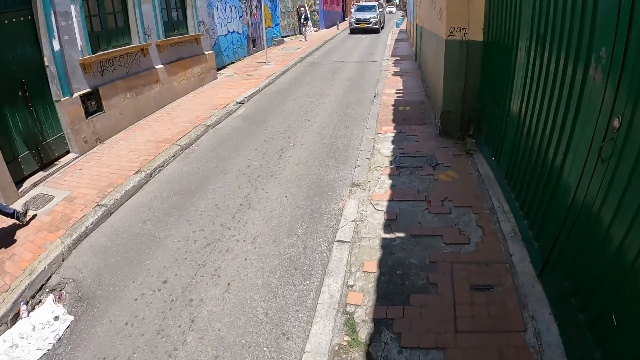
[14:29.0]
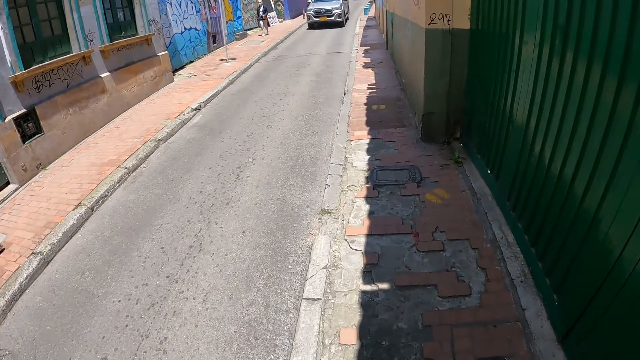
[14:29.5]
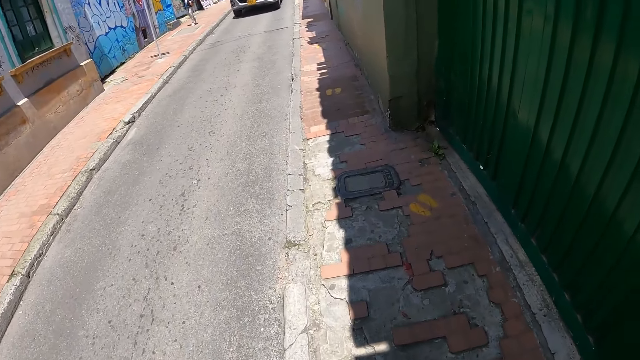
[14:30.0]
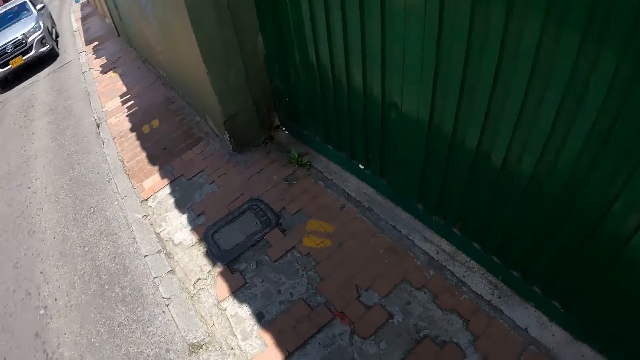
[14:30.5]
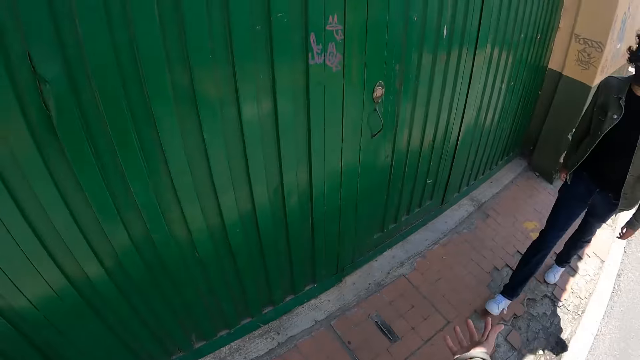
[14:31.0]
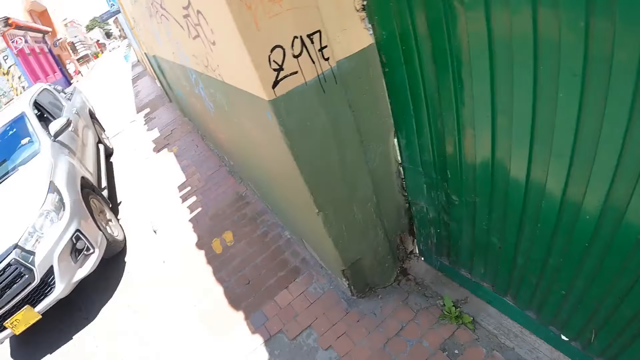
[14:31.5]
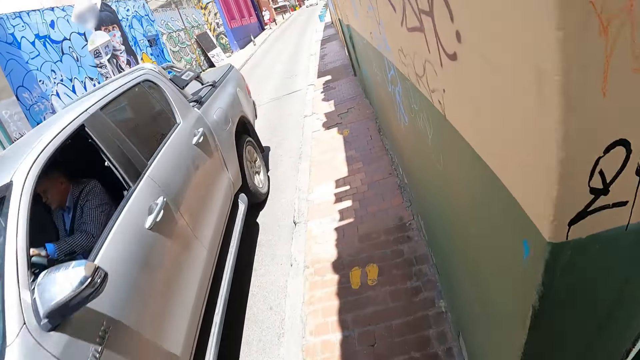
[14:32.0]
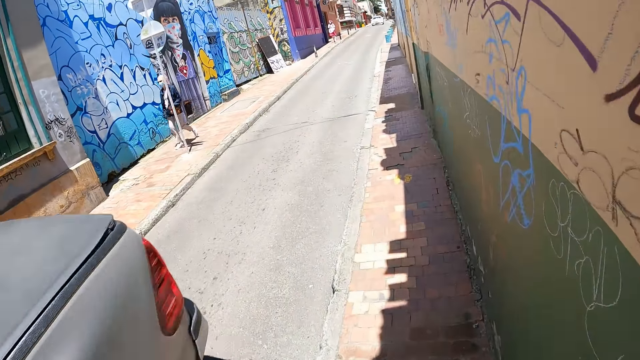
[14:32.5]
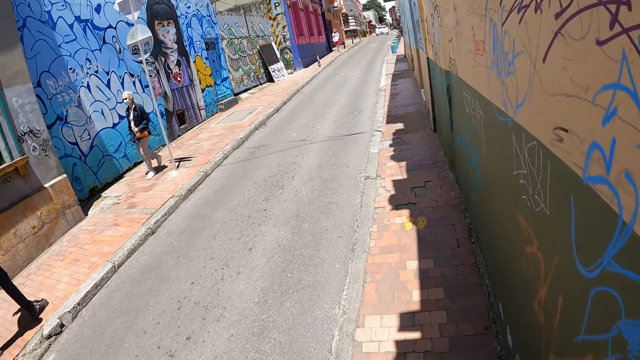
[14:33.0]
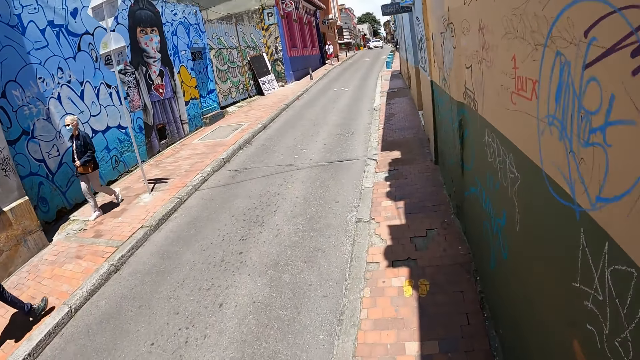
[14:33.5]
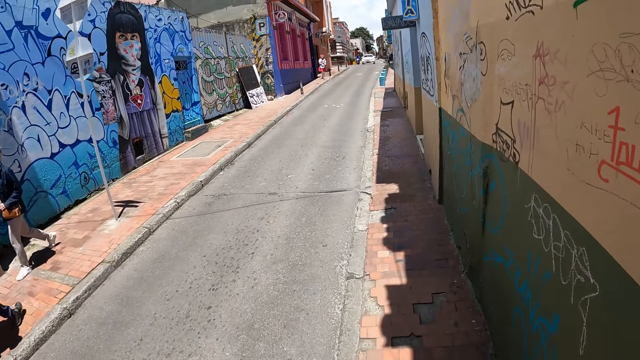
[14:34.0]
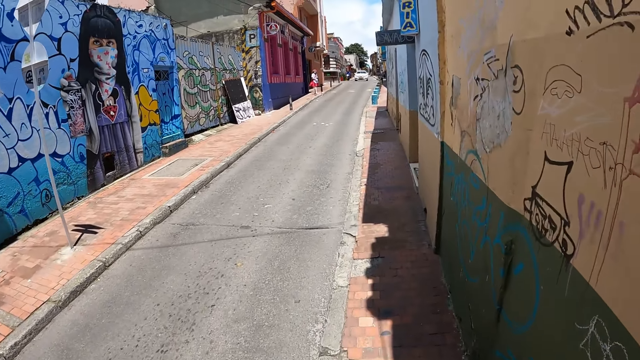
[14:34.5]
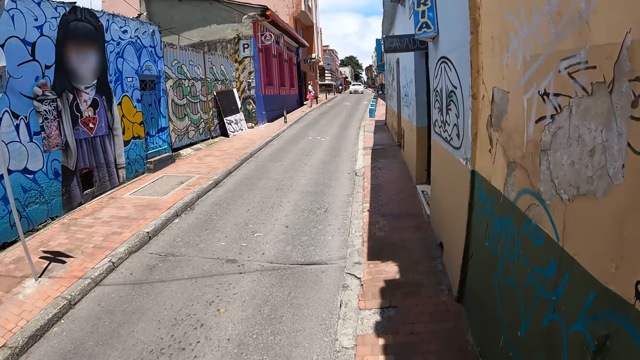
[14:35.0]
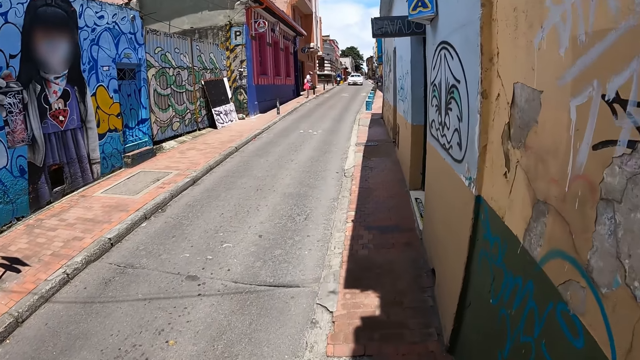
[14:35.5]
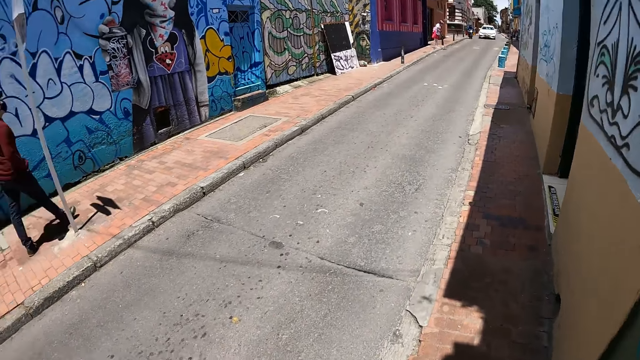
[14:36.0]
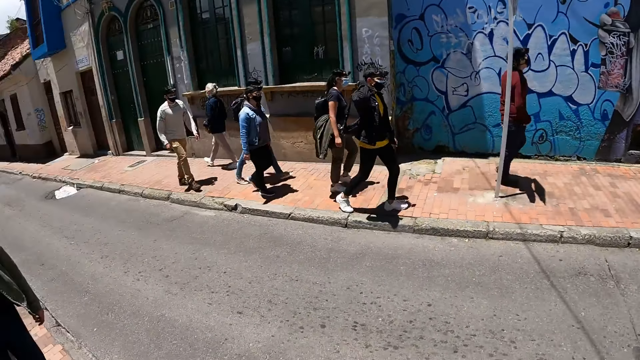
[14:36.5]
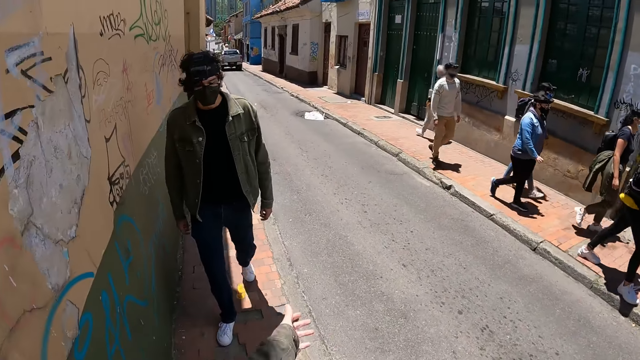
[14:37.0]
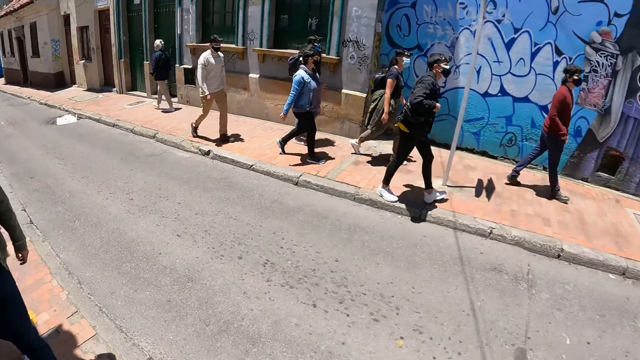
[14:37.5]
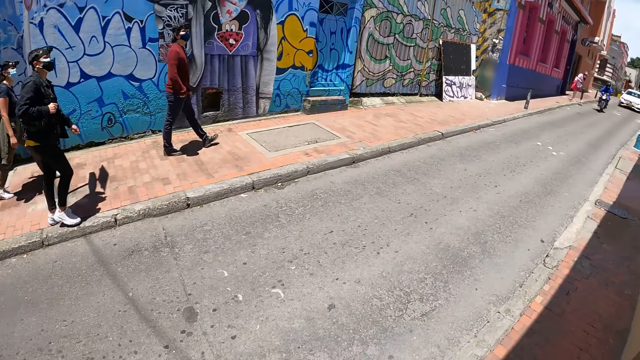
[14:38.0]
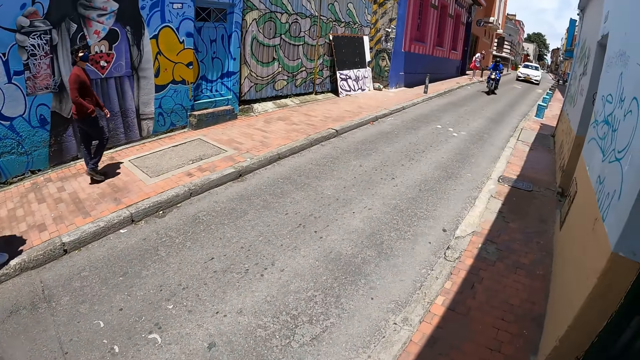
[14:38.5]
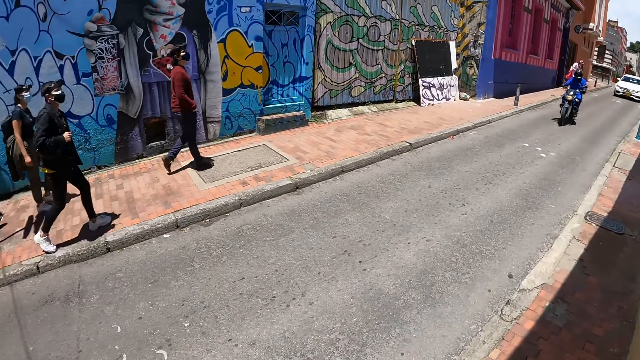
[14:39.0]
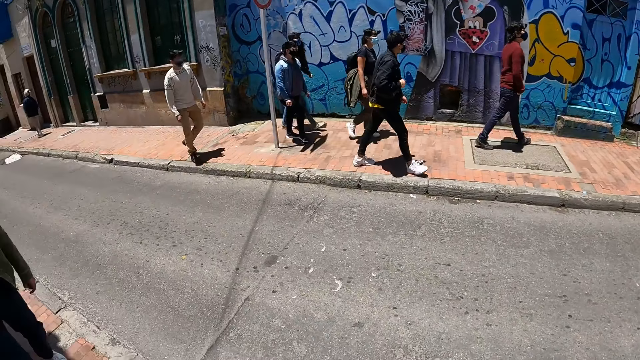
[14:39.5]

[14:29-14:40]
The camera wearer walks along the road. They look around. They converse with the man.

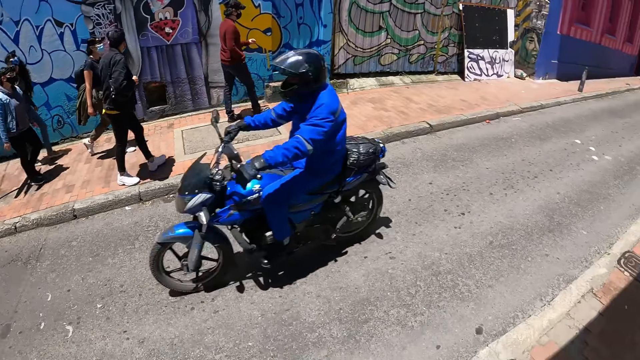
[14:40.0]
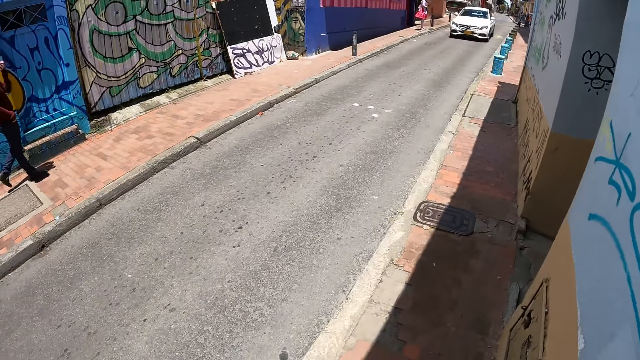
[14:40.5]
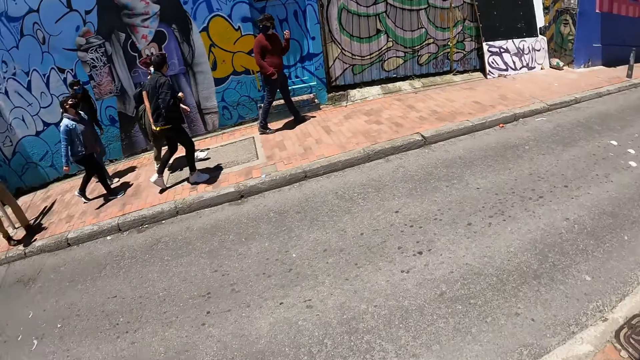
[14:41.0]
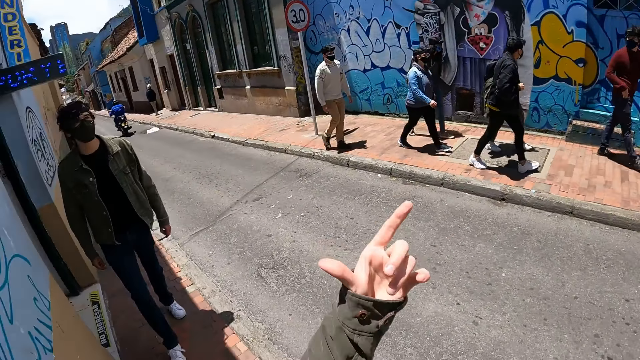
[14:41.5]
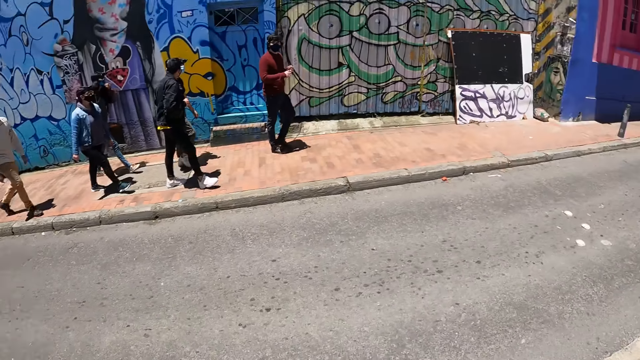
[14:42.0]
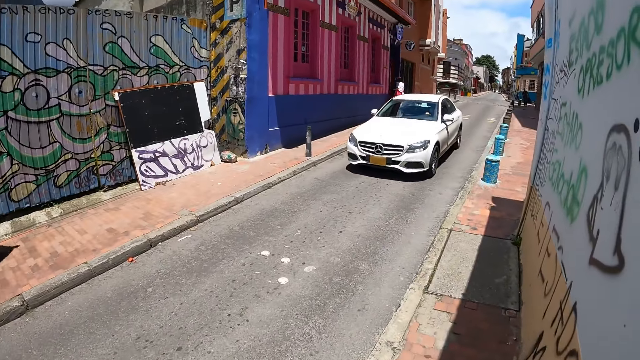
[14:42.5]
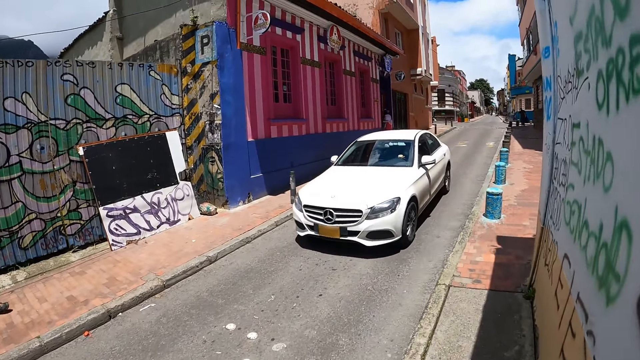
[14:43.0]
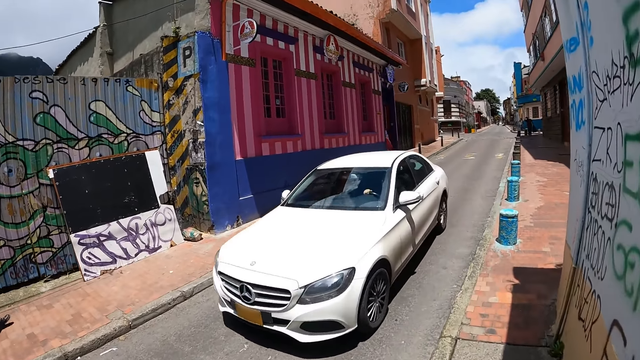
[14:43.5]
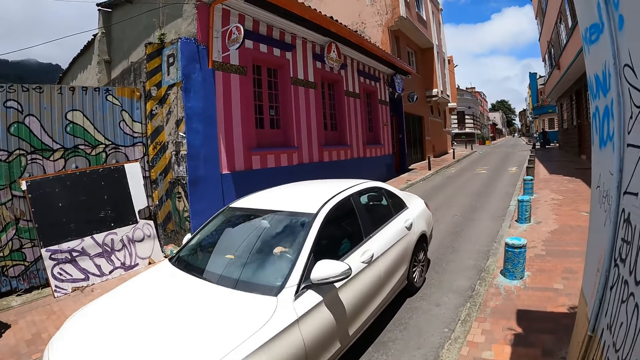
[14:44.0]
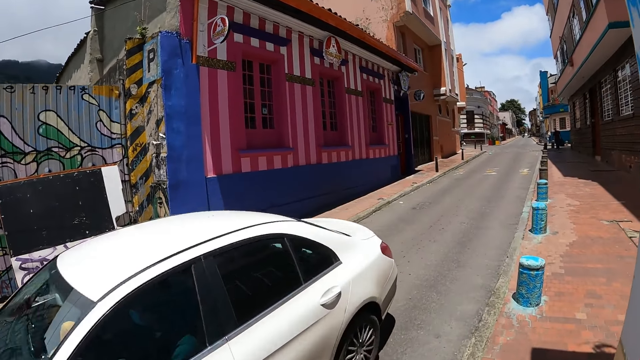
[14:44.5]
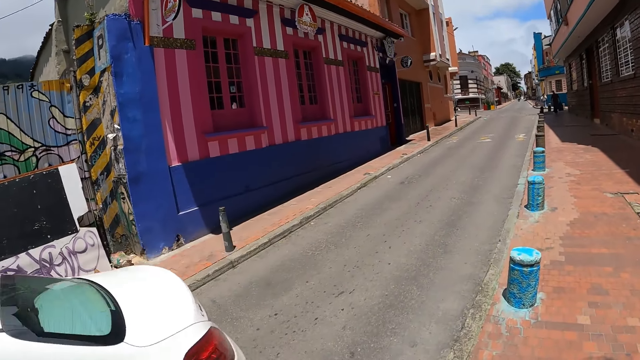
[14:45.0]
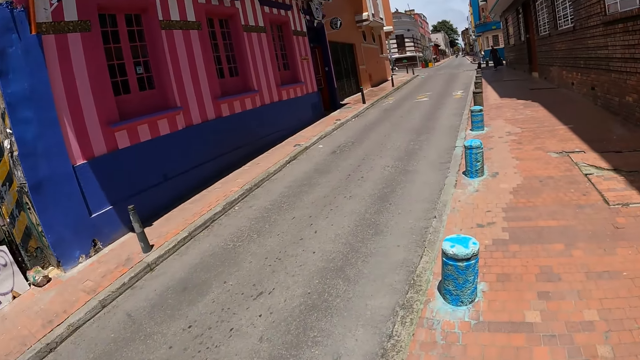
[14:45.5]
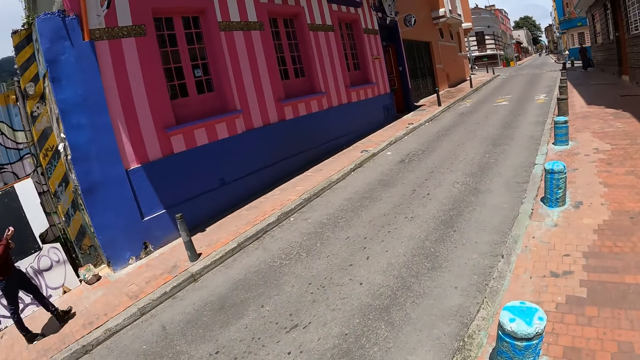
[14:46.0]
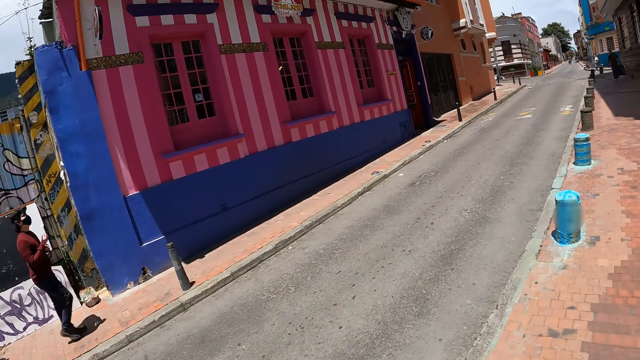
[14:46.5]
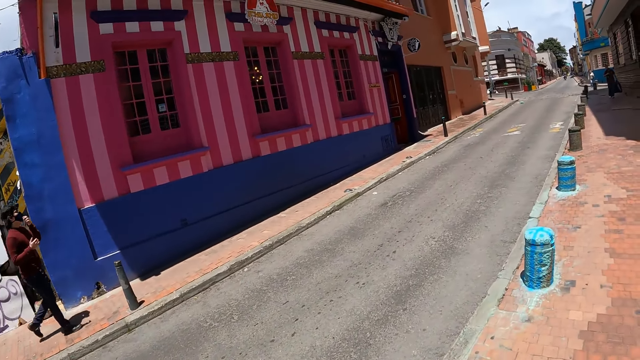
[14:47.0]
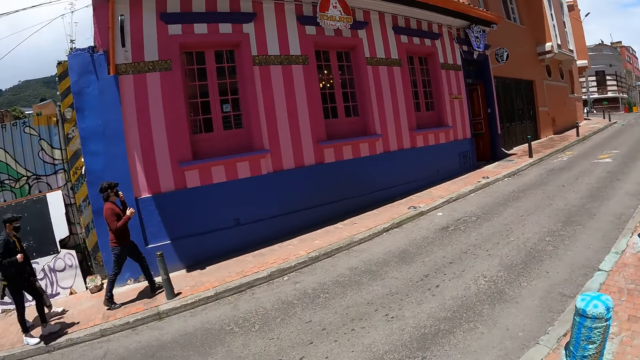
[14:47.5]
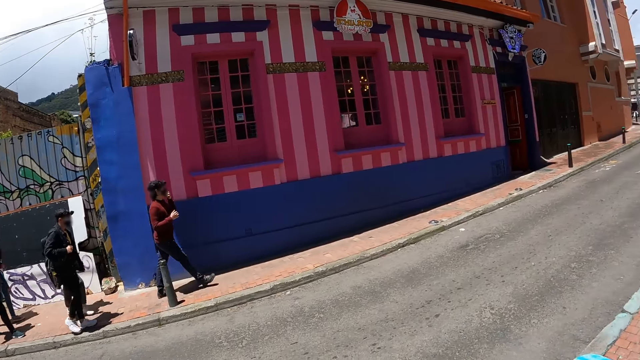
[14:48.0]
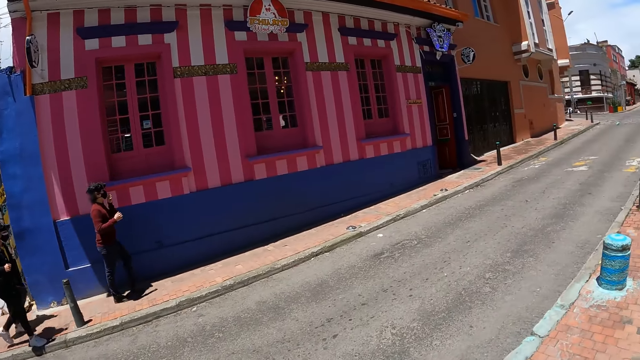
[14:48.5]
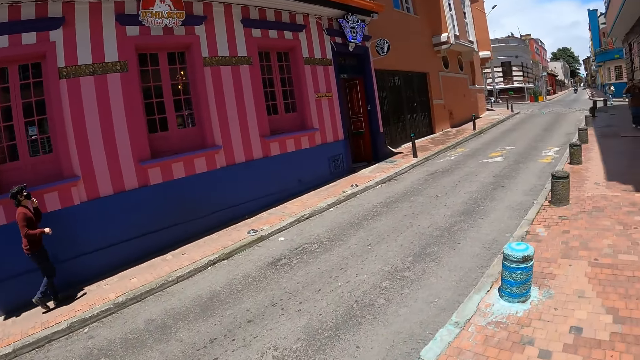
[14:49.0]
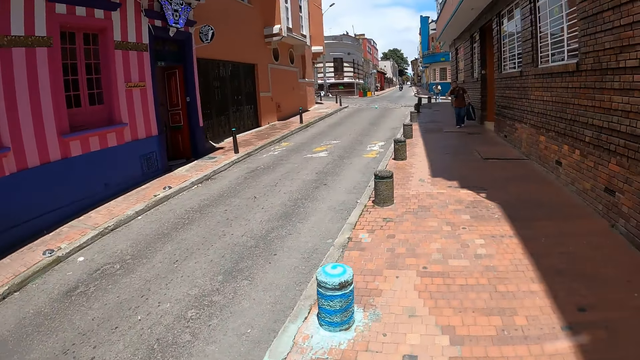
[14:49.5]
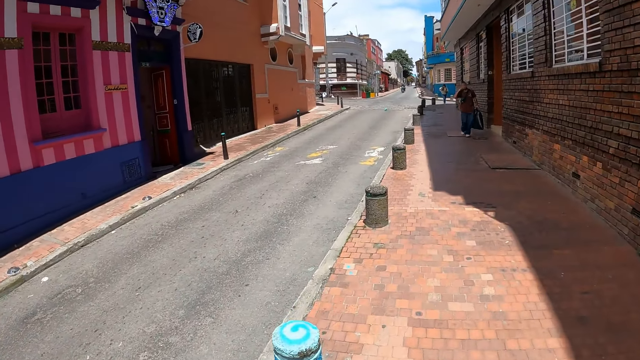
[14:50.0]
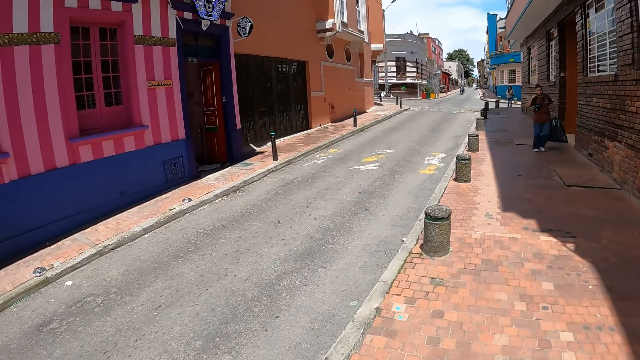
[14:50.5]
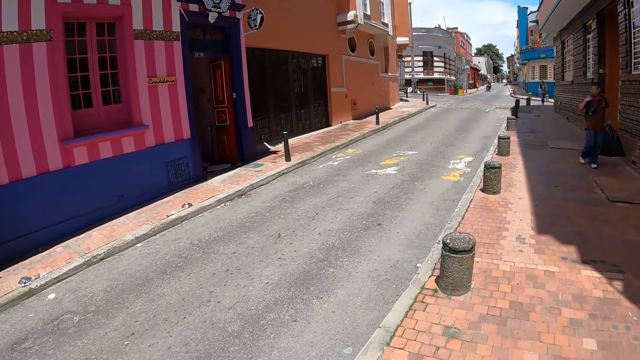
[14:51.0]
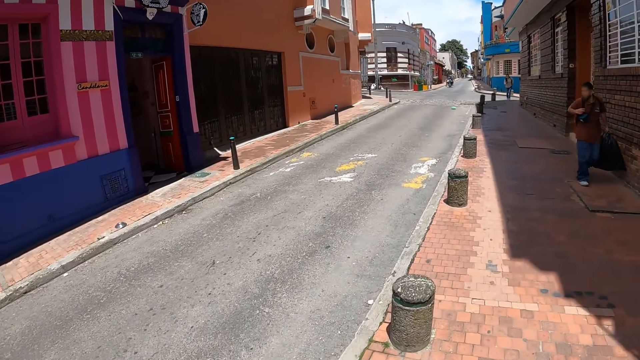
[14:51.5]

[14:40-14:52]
The camera wearer points. They walk along the road.
